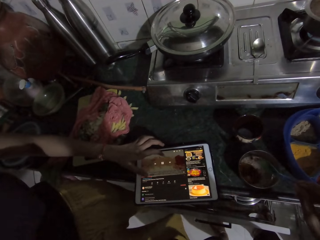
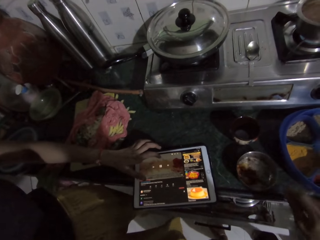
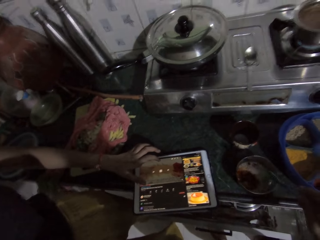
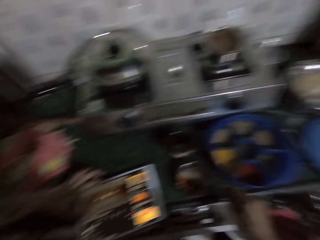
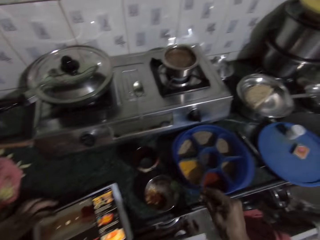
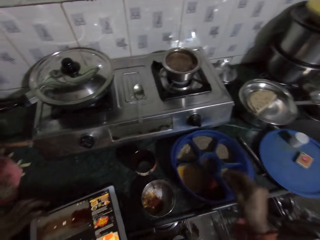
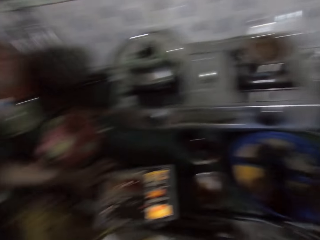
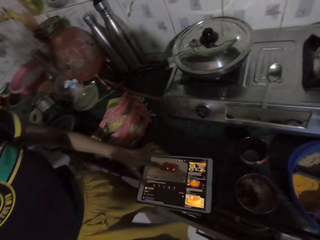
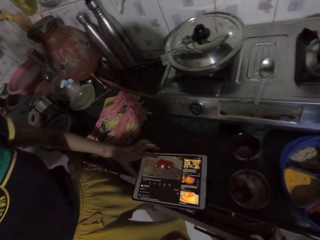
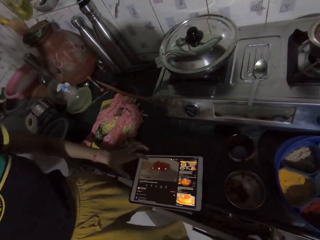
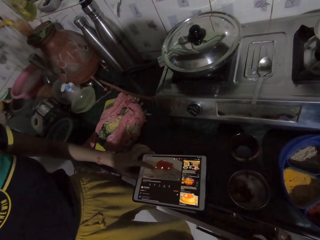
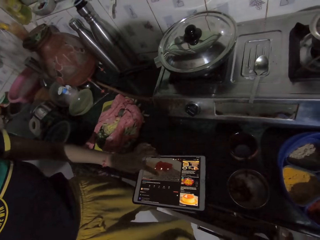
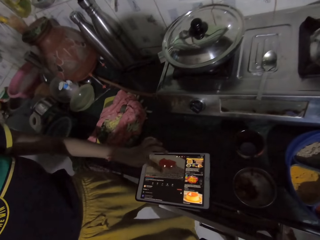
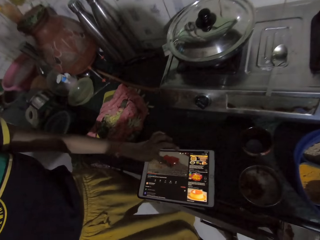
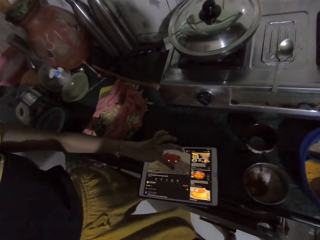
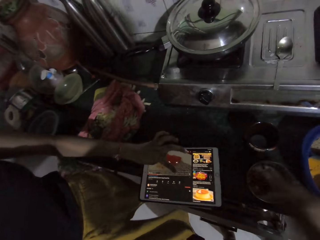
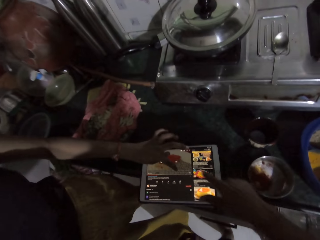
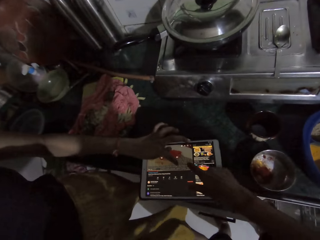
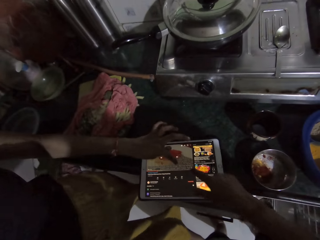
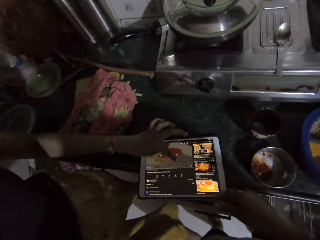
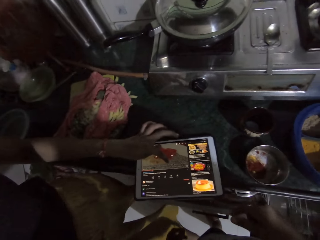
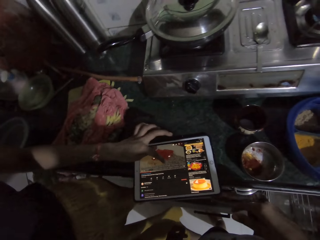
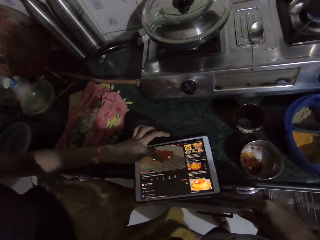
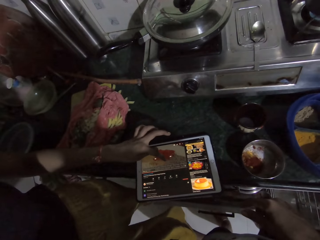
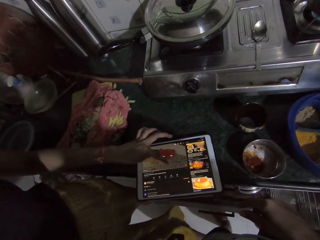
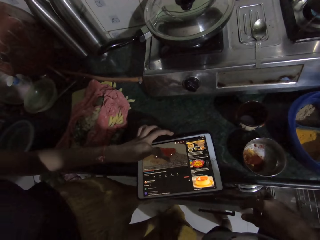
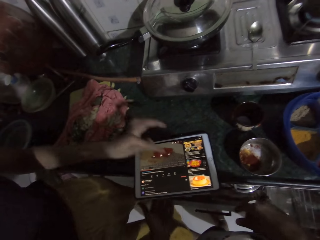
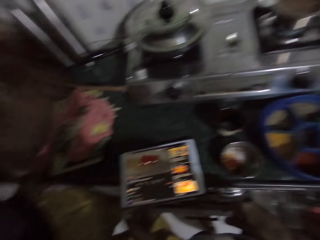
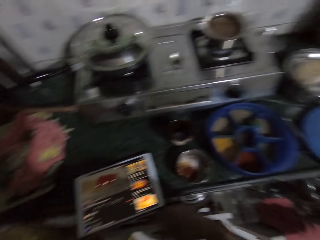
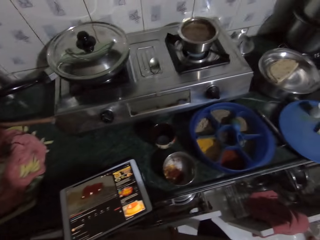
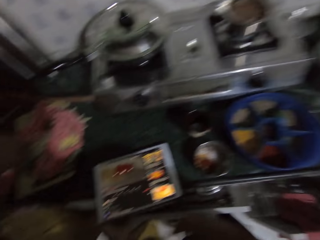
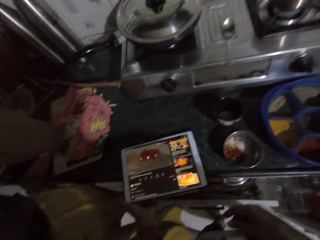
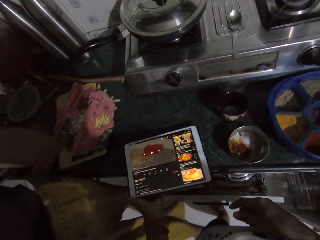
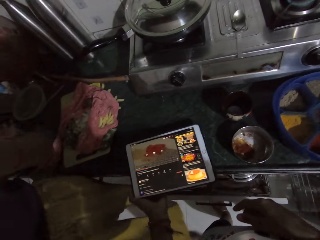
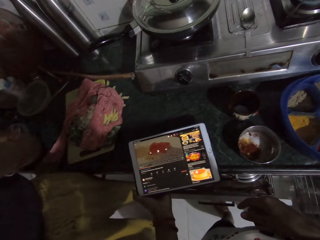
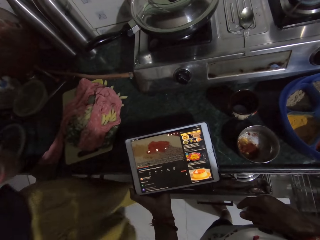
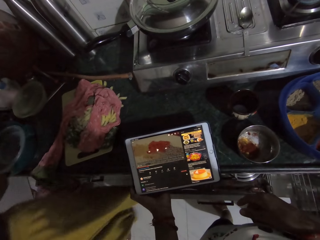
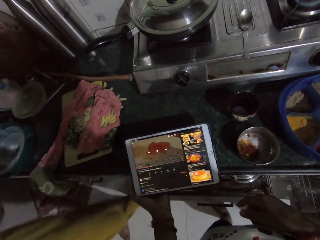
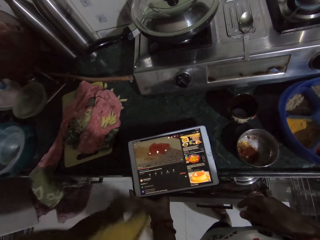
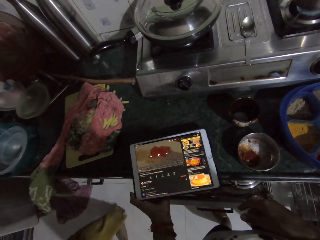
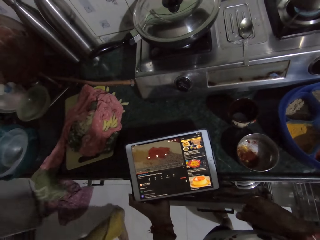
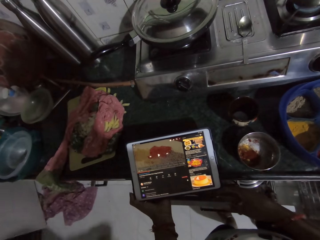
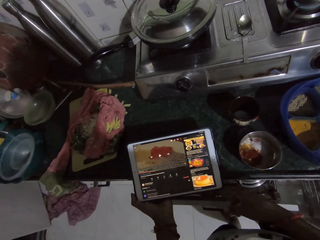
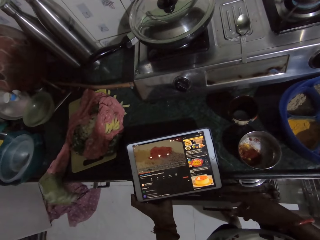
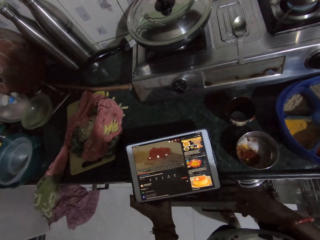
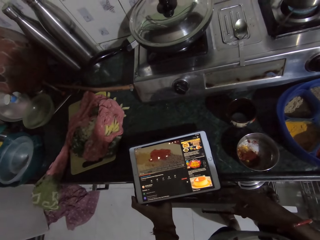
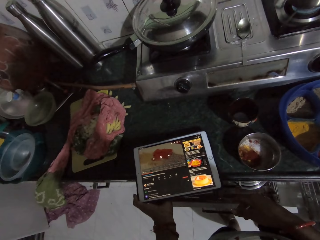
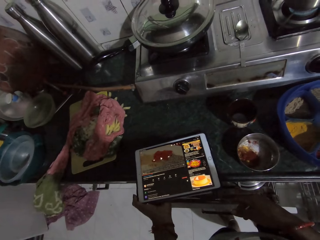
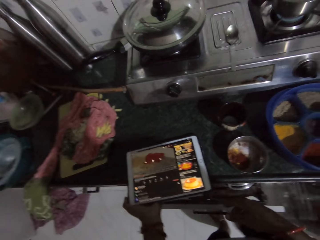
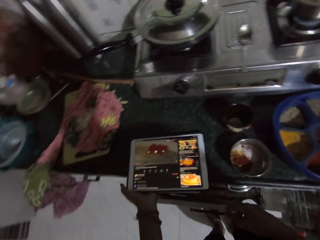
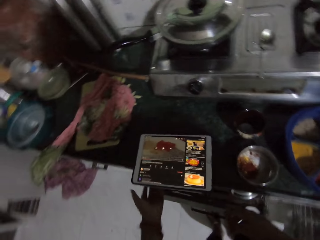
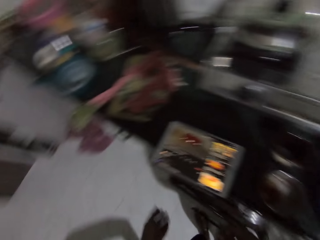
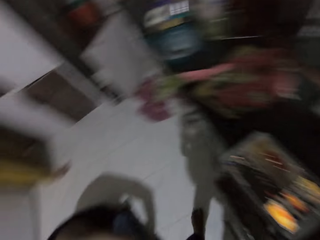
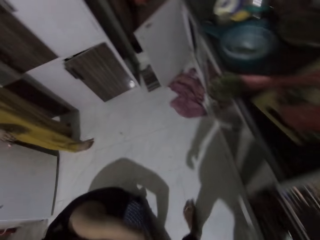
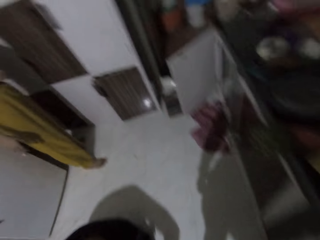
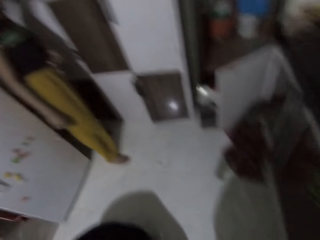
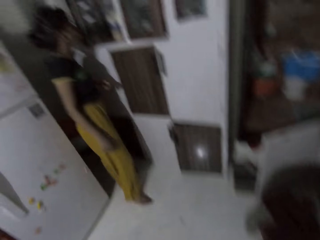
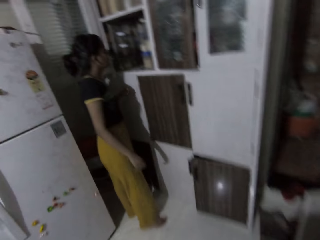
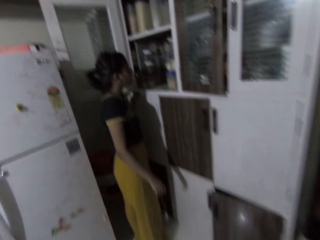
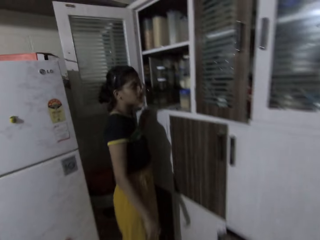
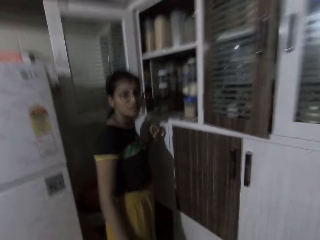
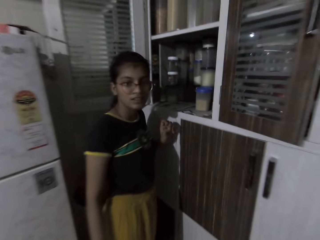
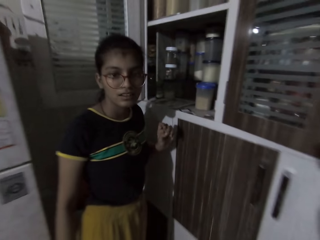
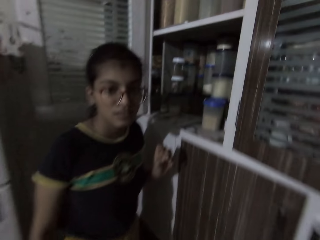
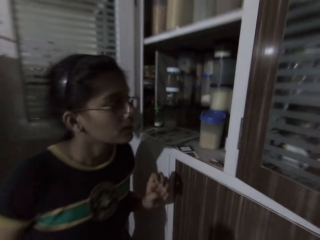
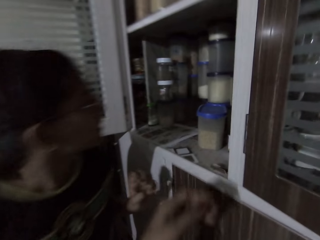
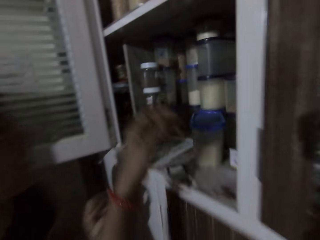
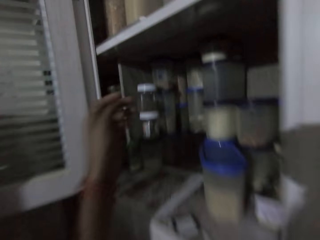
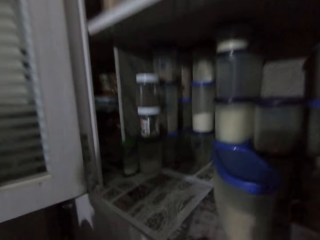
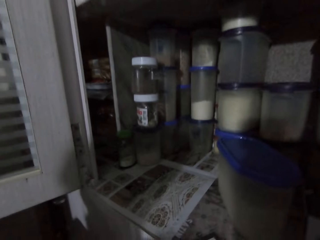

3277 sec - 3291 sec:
The camera wearer shakes a spoon. She drops the spoon in her right hand in the masala dabba. She points her right hand at the tablet device on the countertop. She touches the tablet screen. She holds the tablet device on the countertop with her left hand. She looks at the tablet. The lady walks to the shelf. The camera wearer talks to the lady. She walks to the shelf in the kitchen.

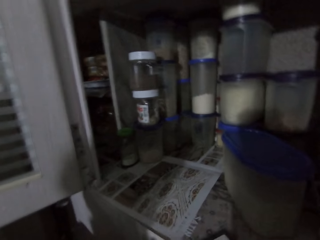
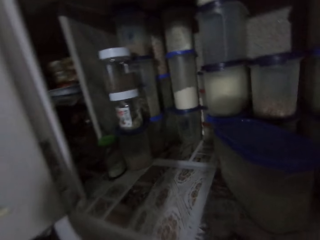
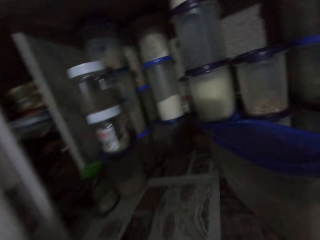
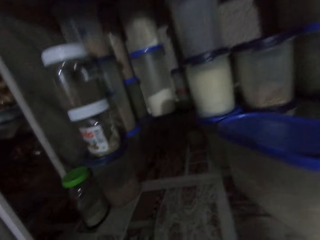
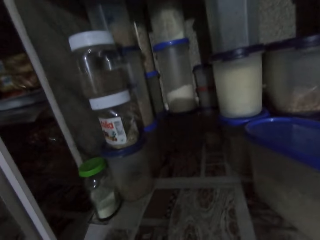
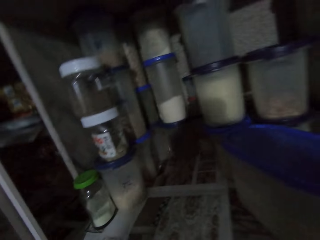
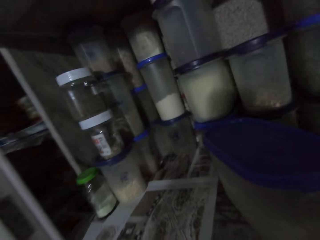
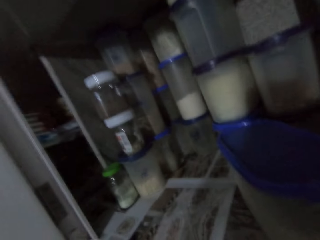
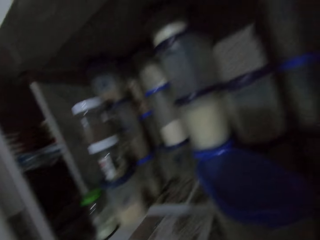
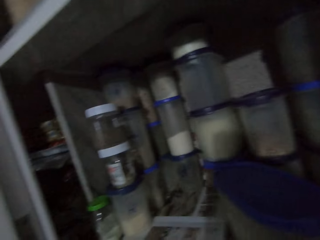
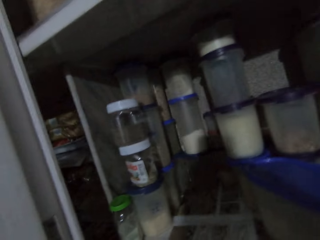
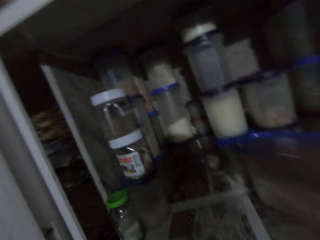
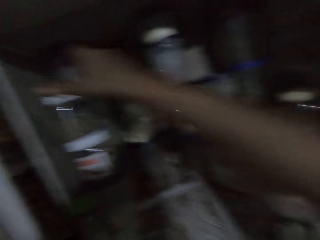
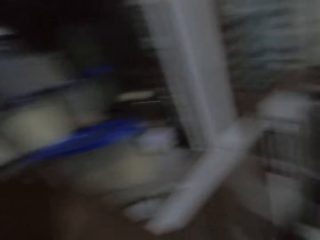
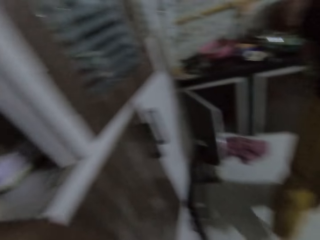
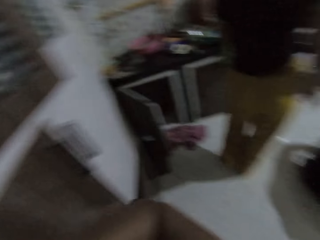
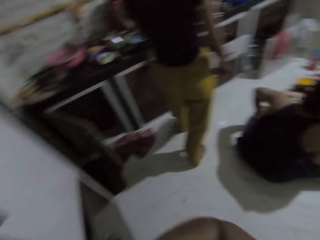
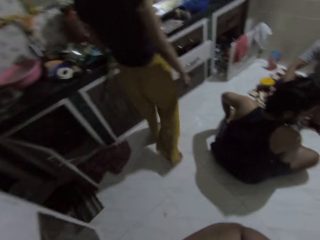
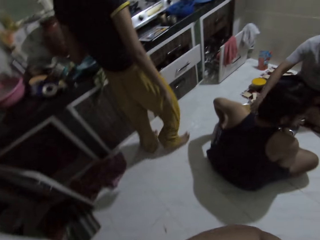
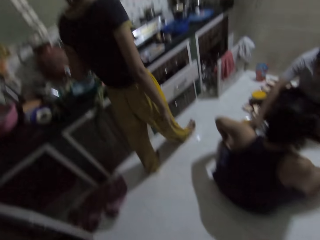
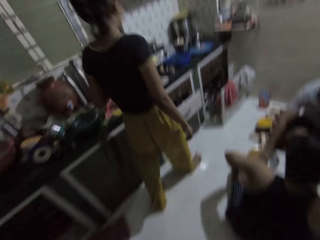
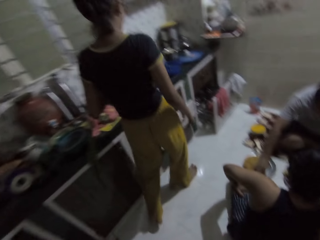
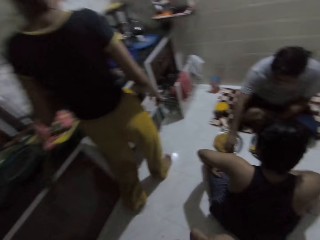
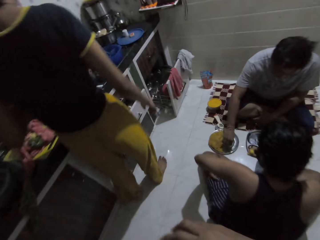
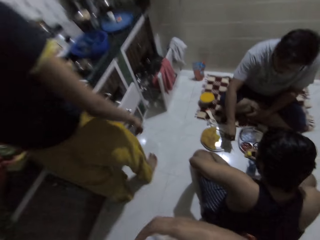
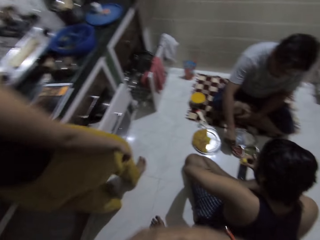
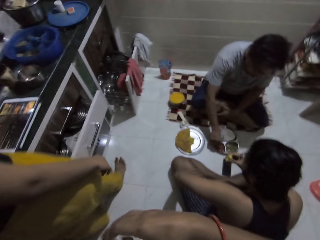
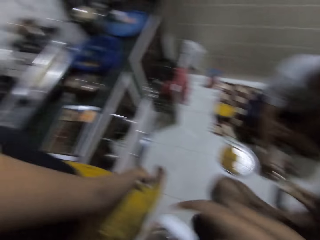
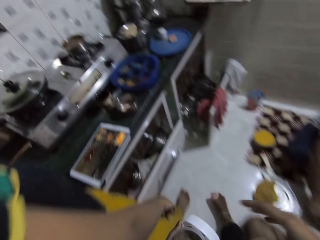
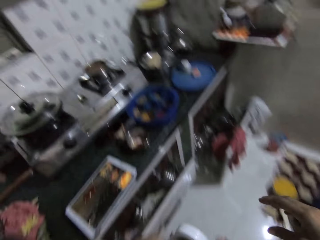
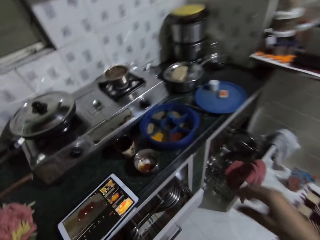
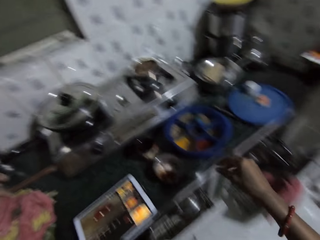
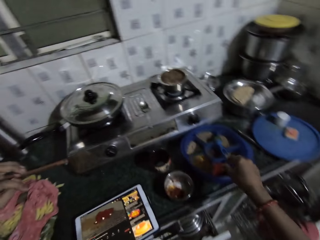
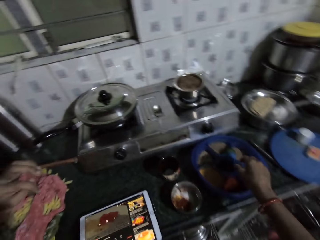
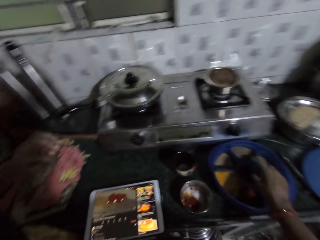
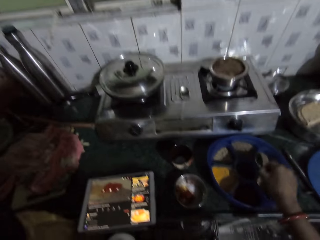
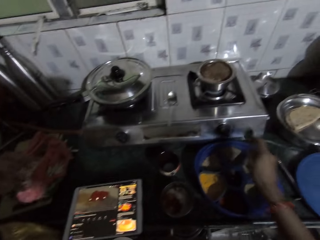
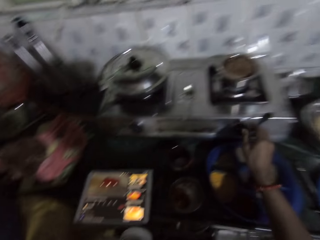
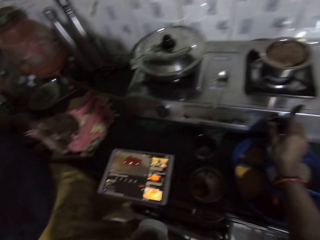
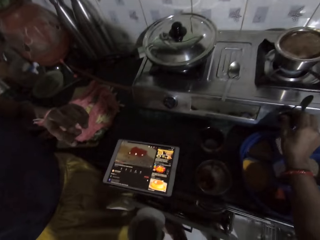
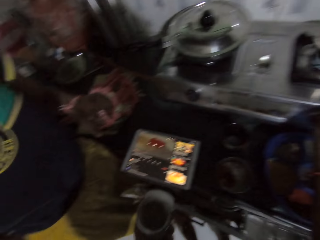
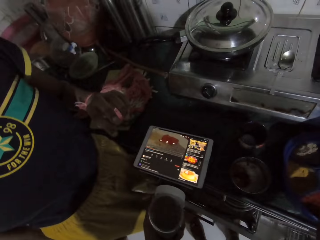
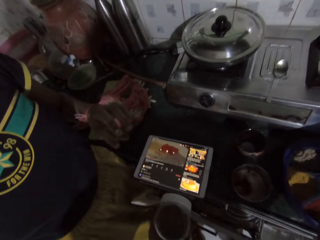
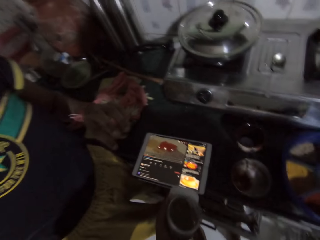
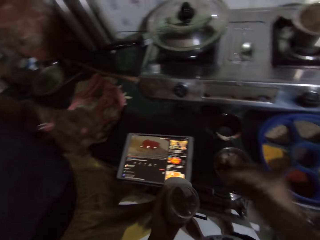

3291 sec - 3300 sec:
The camera wearer looks at the cupboard. She picks up a seasoning container in the shelf with her right hand. The lady walks back to the countertop. The camera wearer moves back to the countertop. A man sits on the ground. Another man picks aloo from a plate on the ground with his right hand. The other man sits on the ground. The camera wearer passes the container from her right hand to her left hand. She picks up the spoon on the masala dabba with her right hand. She adjusts a knob on a gas cooker on the countertop with her right hand. She puts on the cooker.
